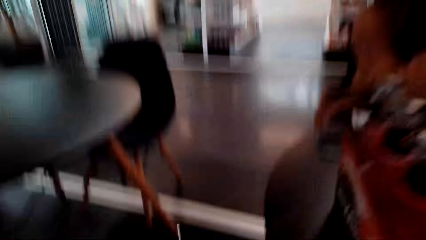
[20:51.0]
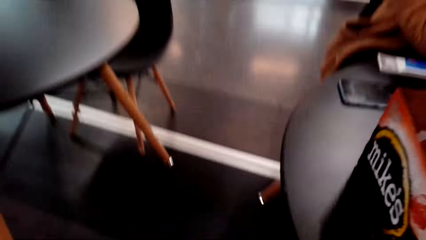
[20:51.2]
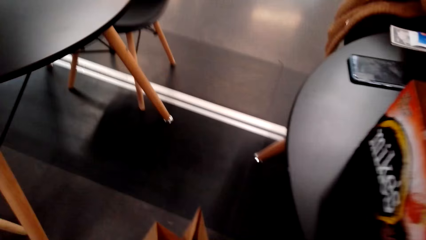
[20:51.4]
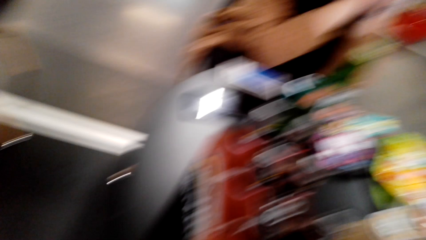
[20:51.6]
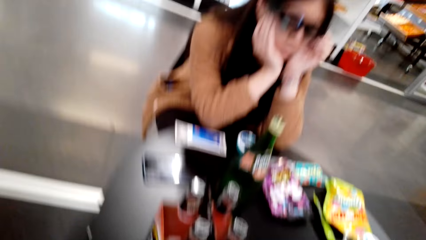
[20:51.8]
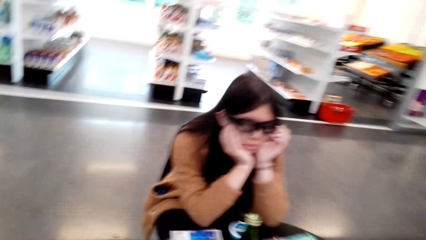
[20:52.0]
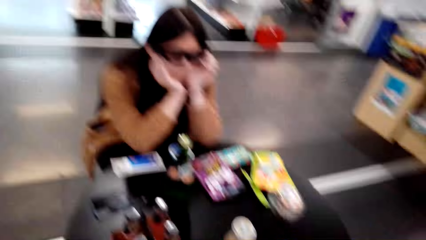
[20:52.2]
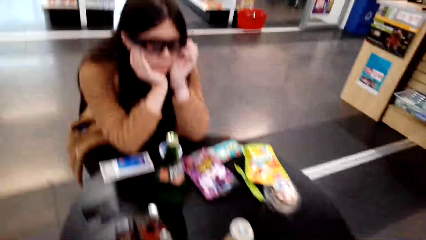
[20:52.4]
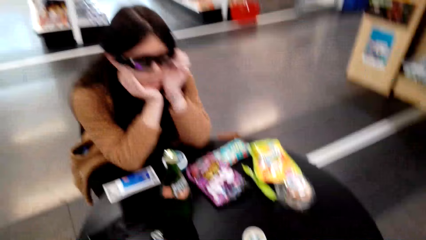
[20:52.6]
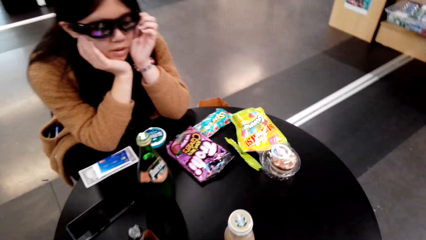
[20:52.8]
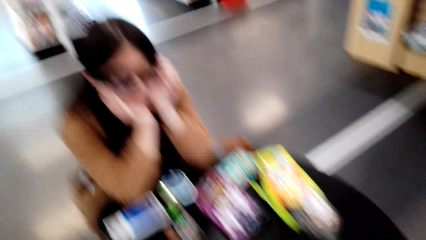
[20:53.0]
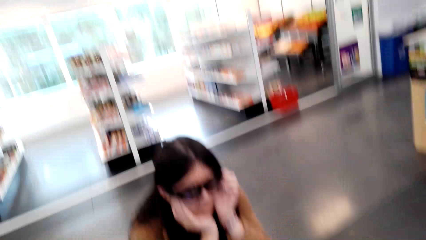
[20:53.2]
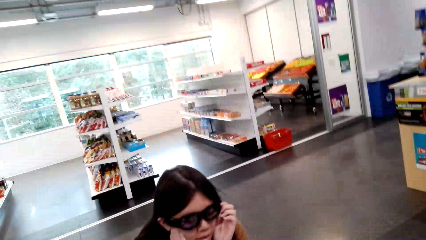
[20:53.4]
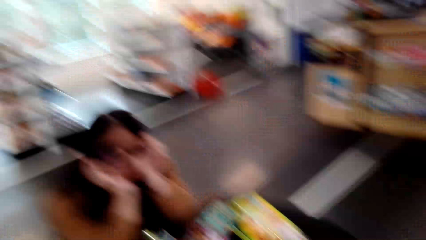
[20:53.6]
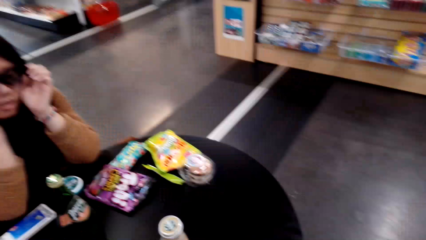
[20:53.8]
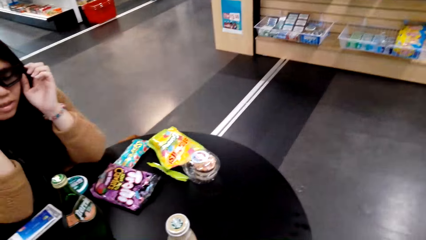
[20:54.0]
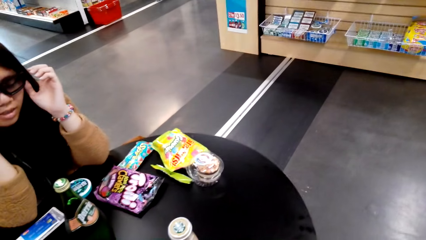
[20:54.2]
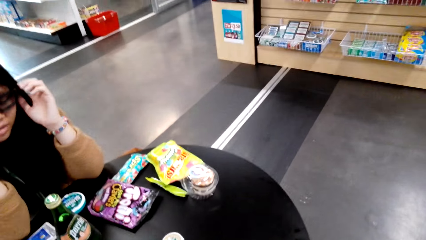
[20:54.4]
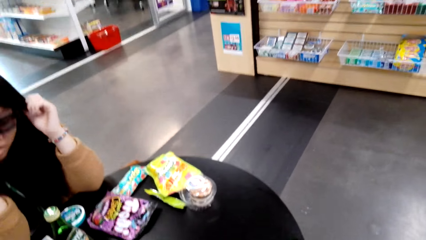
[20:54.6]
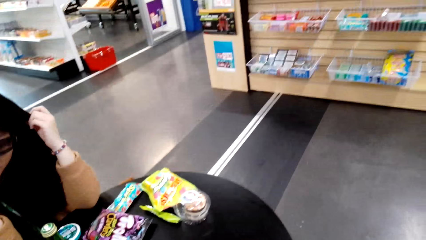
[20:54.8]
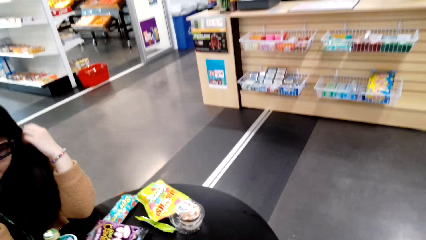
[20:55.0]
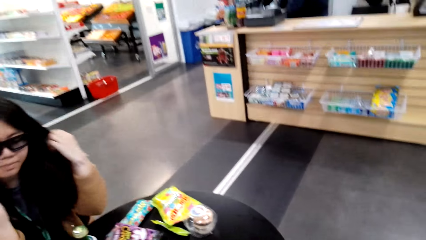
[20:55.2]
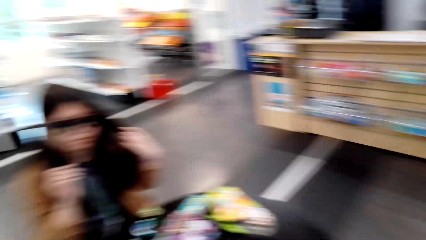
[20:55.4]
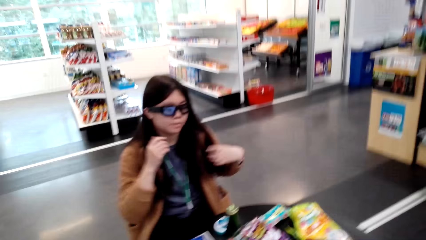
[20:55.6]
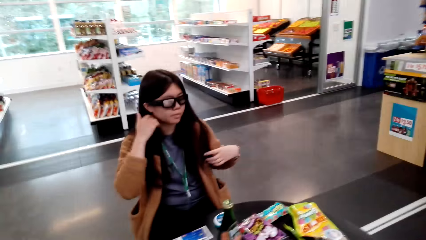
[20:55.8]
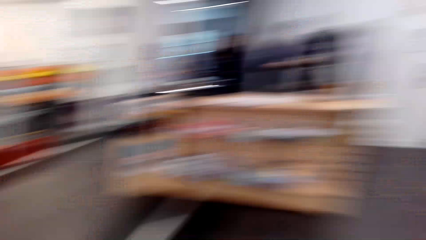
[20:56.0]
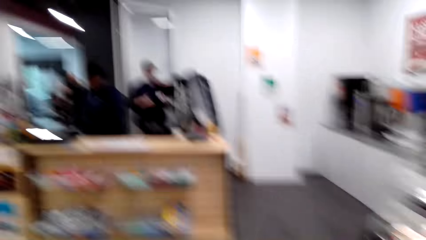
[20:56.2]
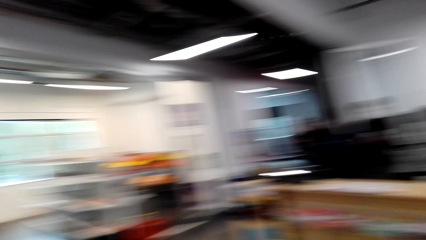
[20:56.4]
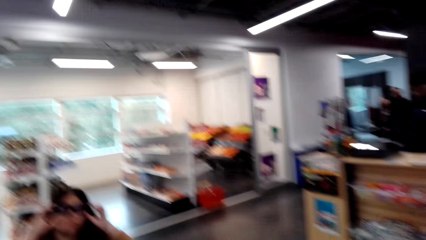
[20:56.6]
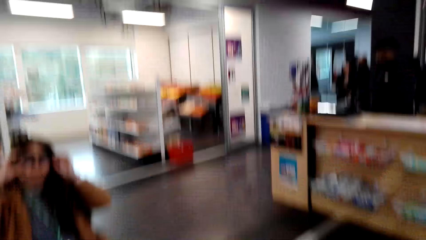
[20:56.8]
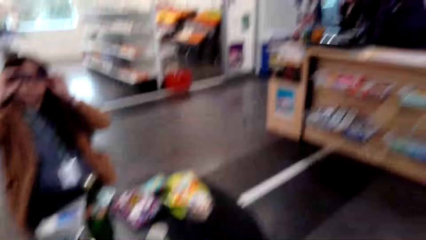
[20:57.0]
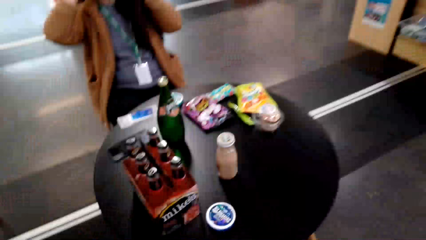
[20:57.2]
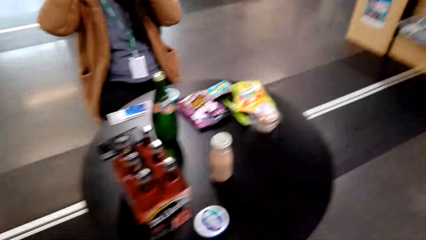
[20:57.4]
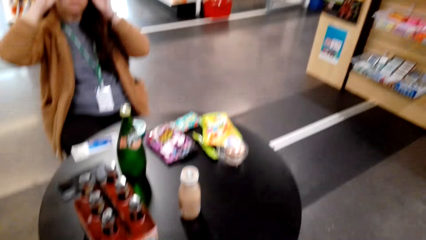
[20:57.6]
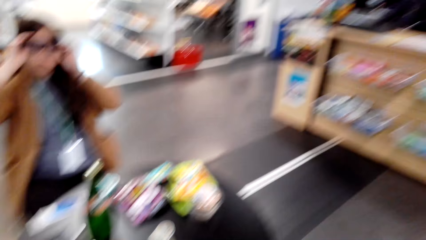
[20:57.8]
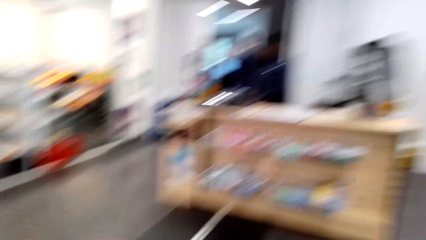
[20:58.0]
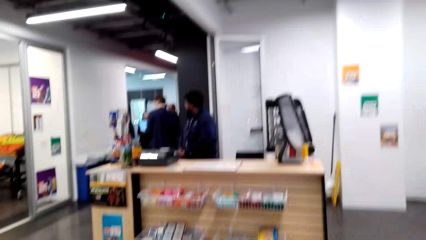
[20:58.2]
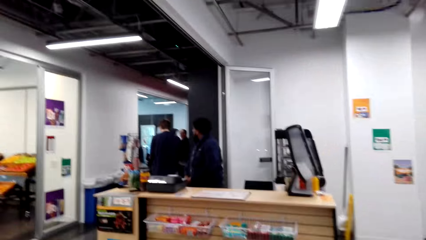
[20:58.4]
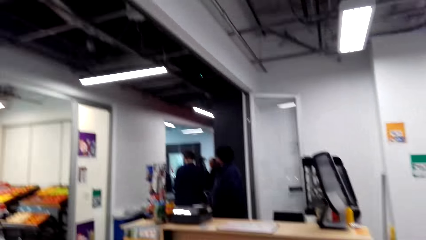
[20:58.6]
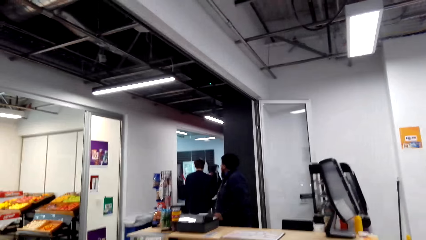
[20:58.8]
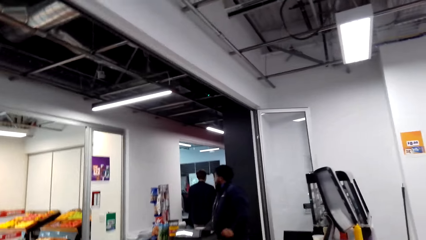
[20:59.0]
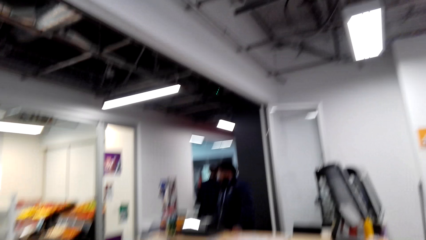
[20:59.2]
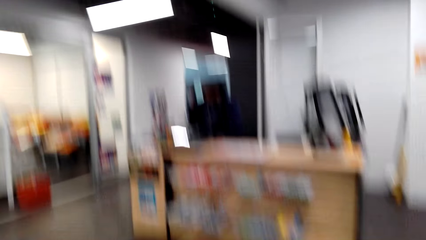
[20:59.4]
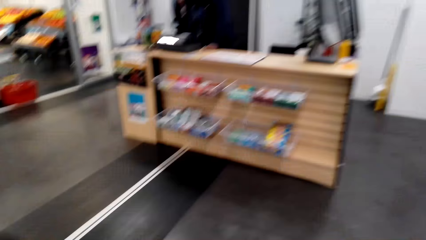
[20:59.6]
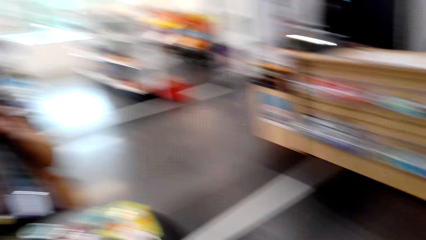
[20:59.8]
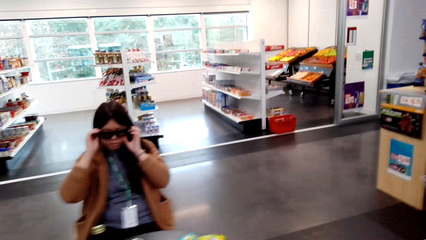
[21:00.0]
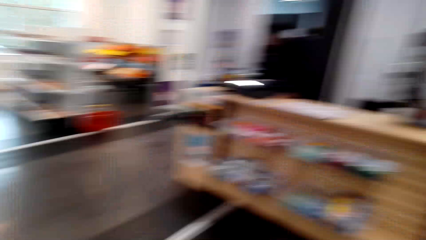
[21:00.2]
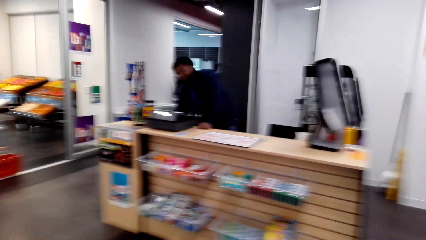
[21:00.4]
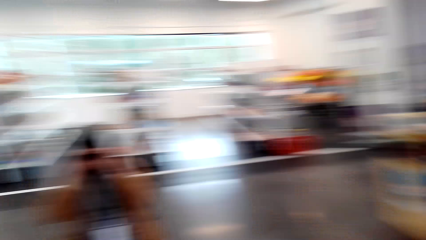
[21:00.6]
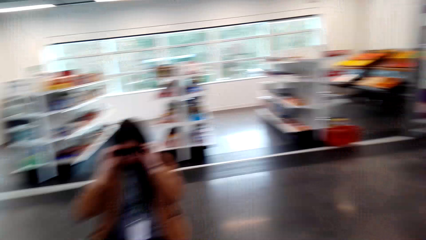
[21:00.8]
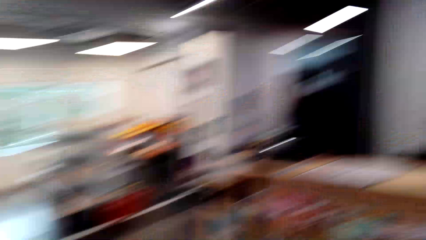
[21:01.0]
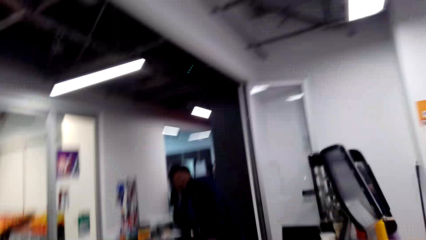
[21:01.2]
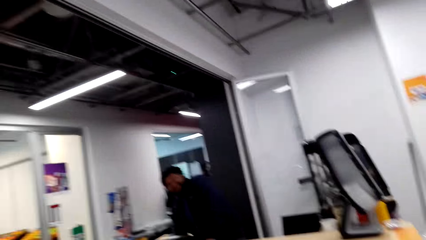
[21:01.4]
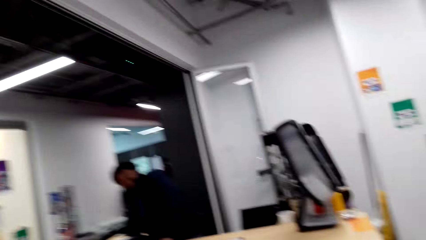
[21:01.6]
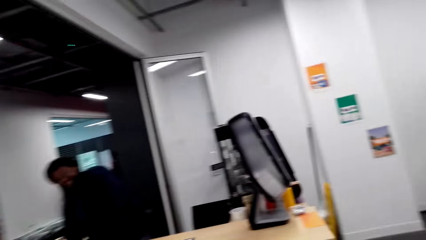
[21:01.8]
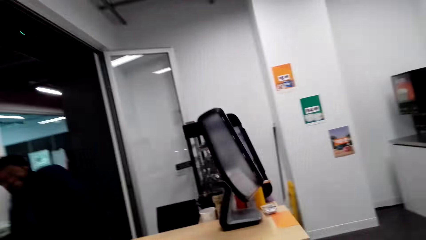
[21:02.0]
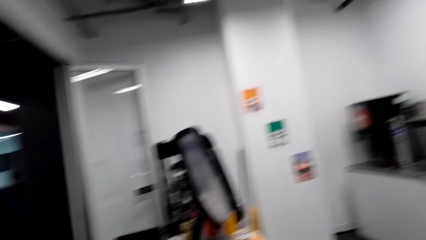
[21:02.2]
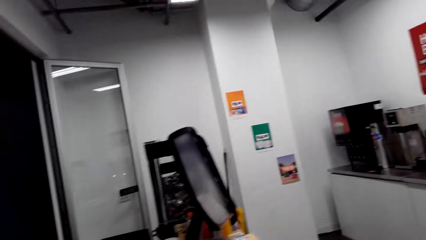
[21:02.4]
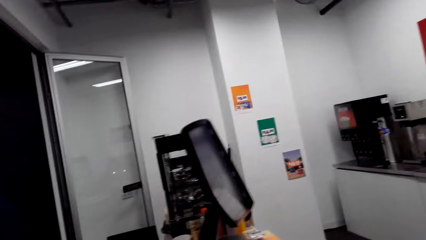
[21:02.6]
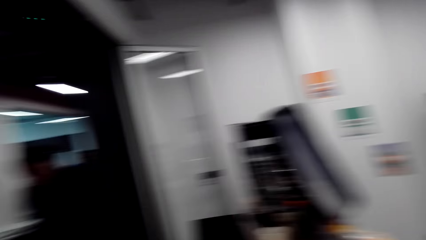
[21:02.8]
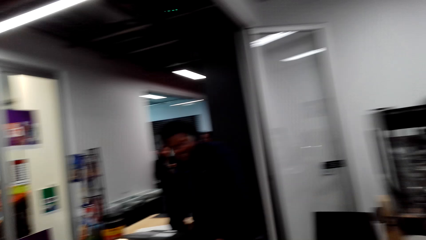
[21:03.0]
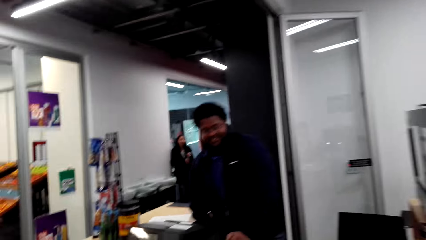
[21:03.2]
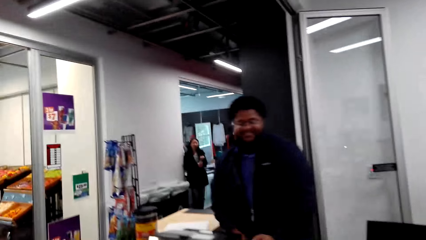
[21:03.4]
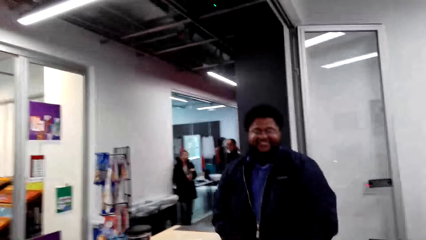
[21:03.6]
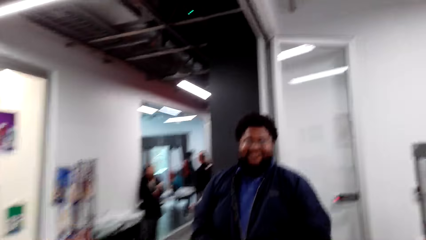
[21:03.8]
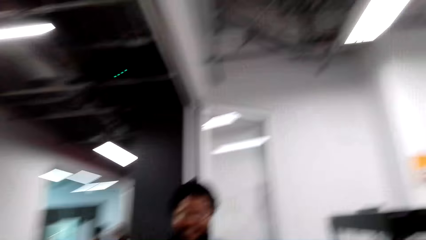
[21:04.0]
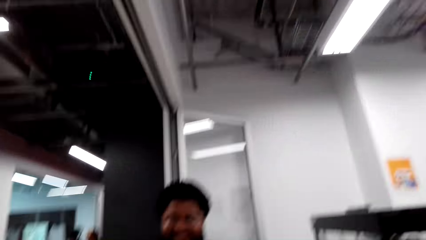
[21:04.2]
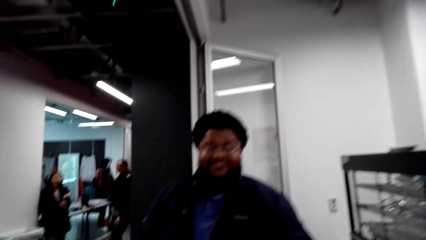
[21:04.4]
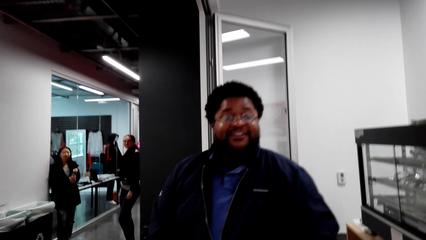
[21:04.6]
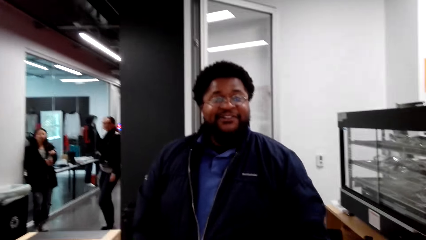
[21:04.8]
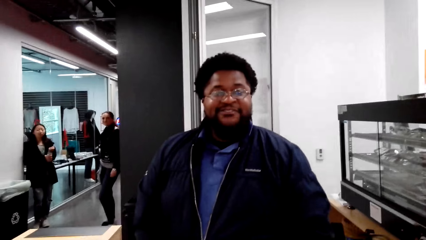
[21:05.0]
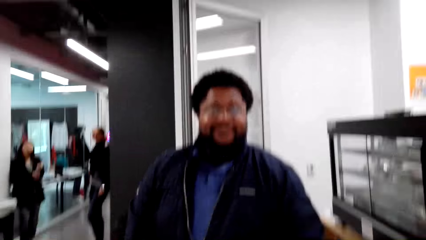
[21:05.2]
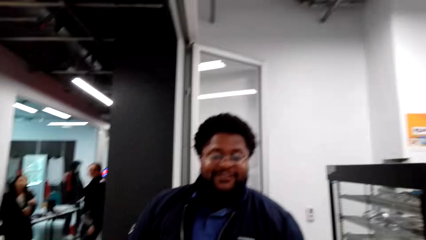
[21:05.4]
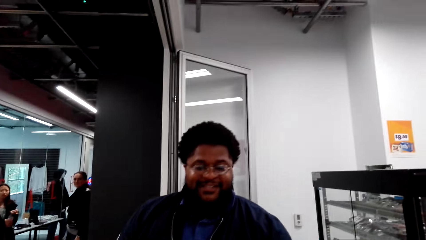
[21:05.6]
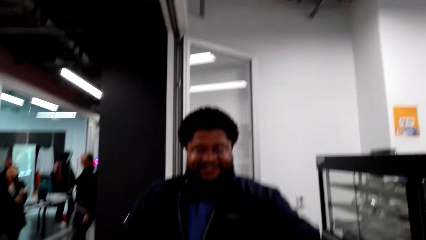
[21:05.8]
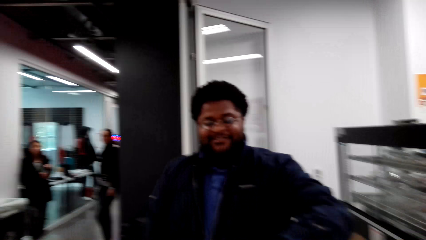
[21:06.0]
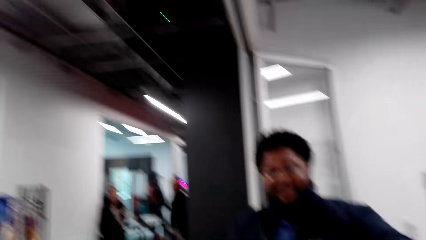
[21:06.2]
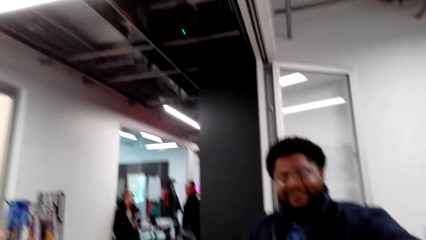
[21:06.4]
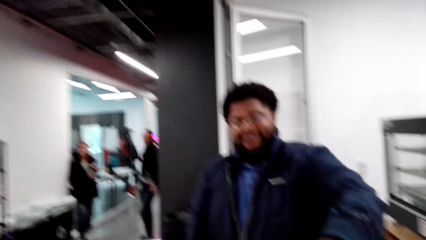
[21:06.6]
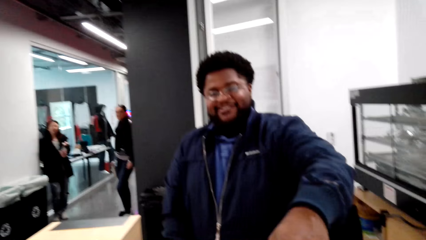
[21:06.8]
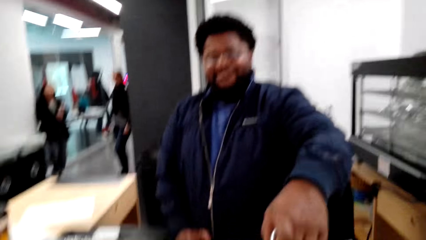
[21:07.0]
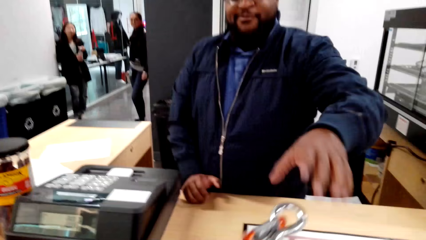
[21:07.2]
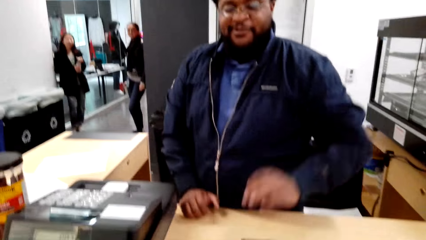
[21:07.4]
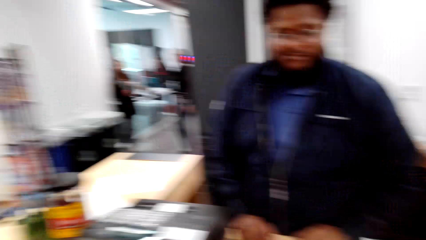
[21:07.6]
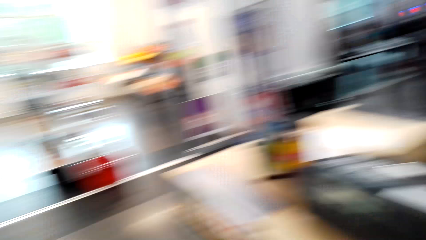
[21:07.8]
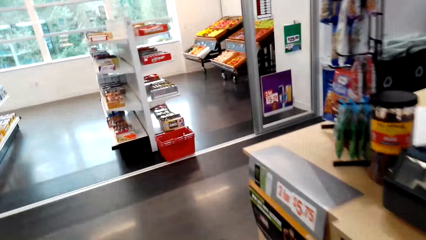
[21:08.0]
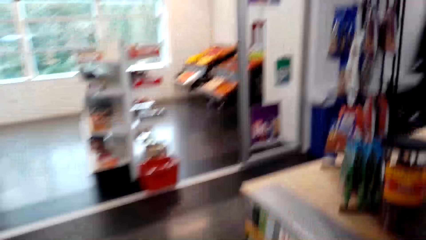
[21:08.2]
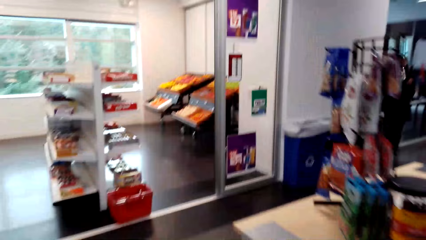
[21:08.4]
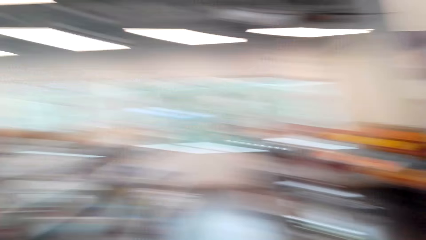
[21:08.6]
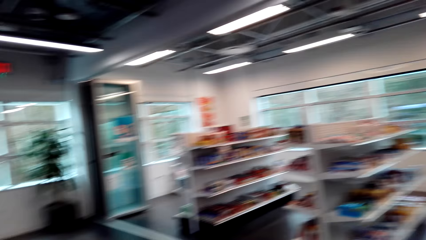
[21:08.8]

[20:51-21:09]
The camera wearer speaks to a woman. They look around the supermarket. They walk in the supermarket. They talk with the woman. They talk with the woman again. They look around. They talk with a cashier. A man speaks to the camera wearer. The camera wearer walks around.
